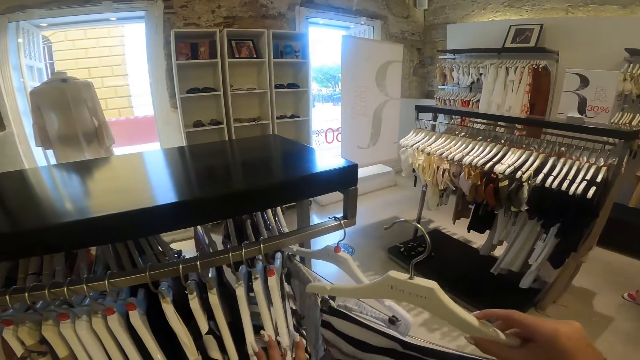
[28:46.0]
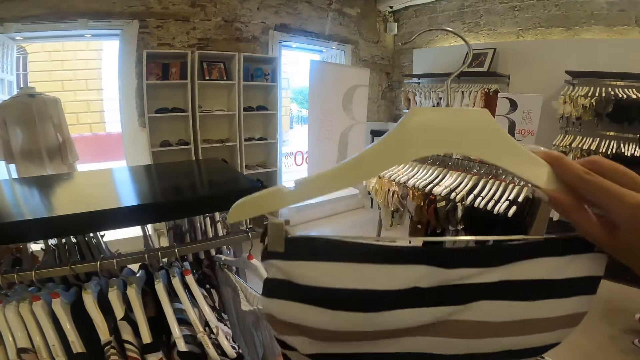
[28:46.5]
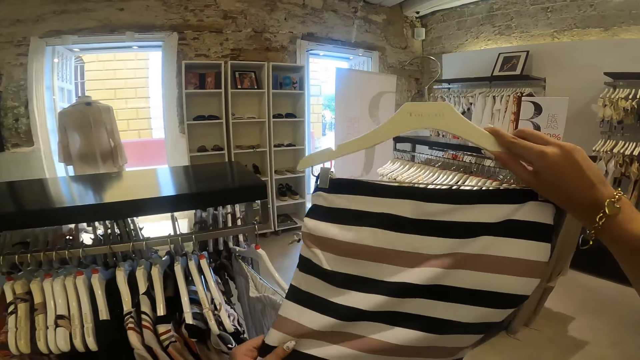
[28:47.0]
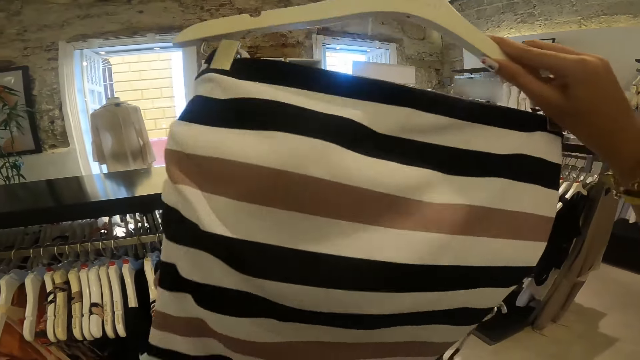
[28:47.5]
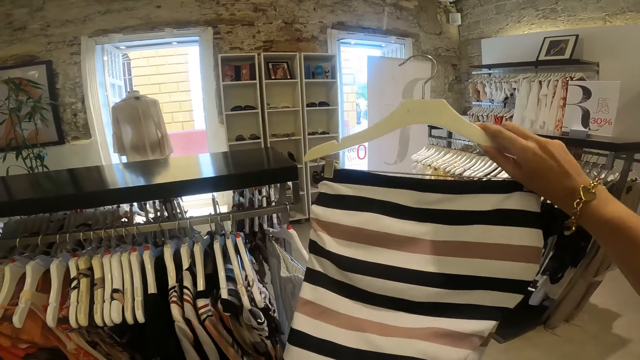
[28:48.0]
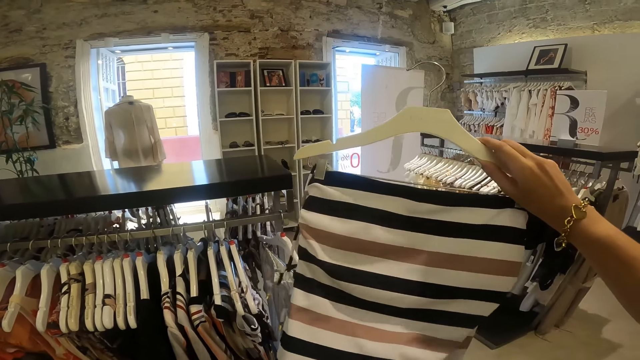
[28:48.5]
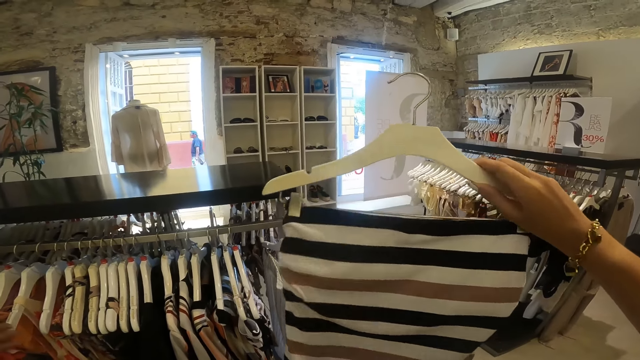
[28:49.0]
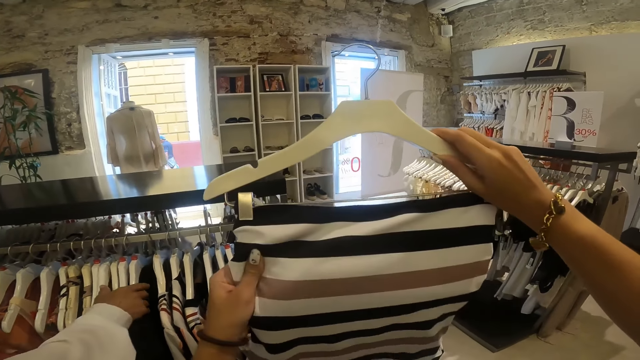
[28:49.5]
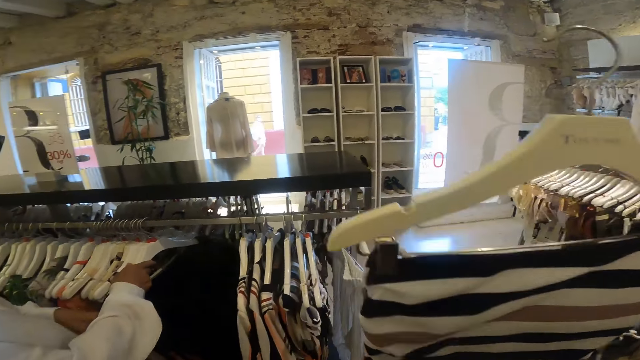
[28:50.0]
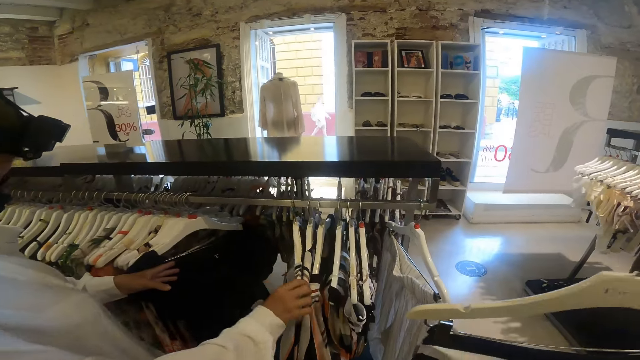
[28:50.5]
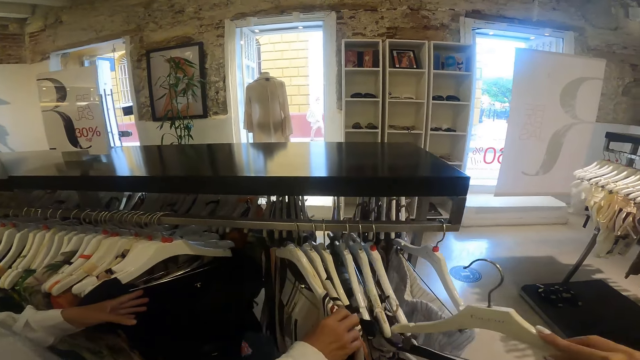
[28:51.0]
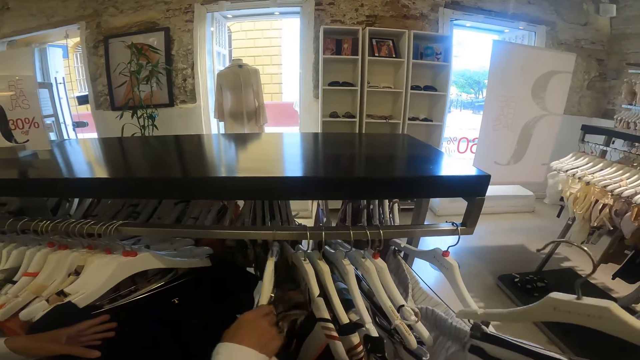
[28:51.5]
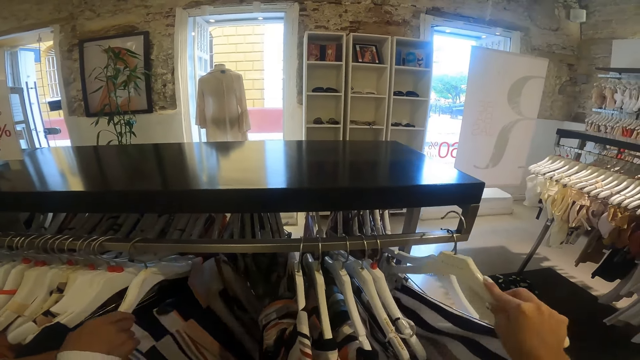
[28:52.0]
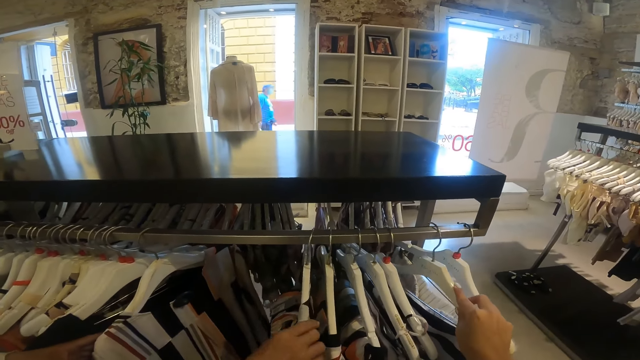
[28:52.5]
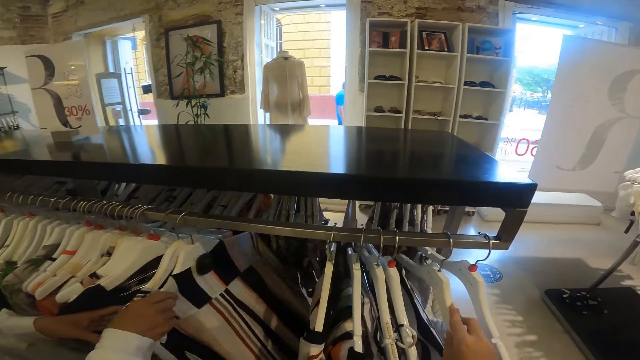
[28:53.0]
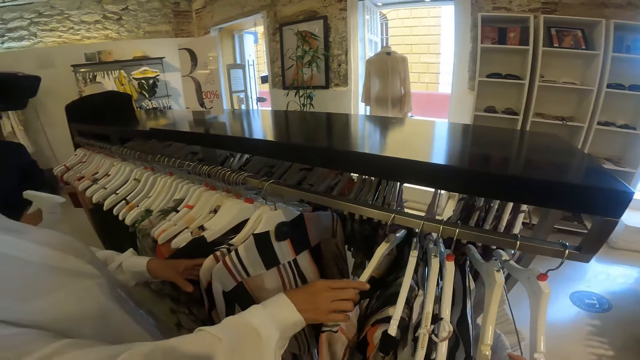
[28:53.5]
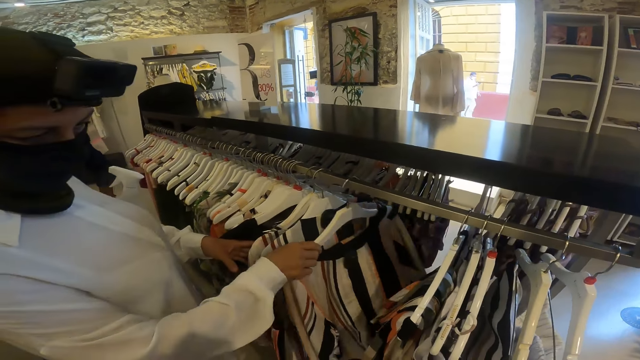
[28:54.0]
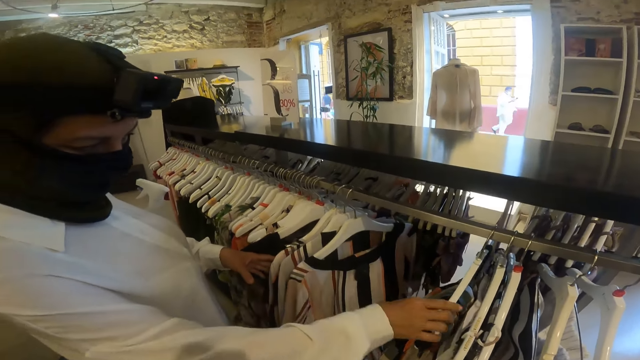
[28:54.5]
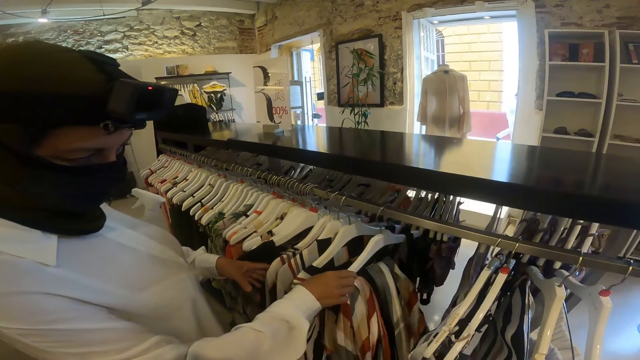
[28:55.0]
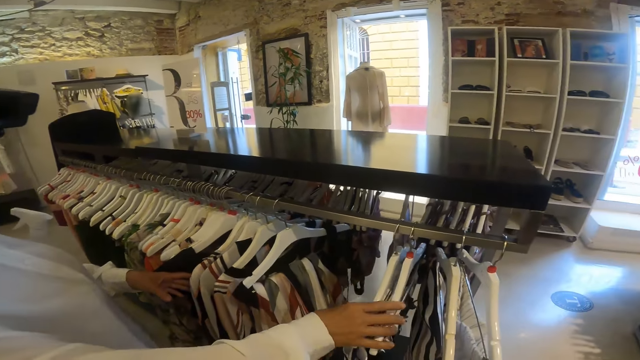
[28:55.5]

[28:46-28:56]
The camera wearer picks up a dress or skirt from the rack with her right hand. She looks at the dress. She holds the dress with both hands. The woman sorts through the hung clothes on the rack with both hands. The camera wearer places the dress into the rack with her right hand.

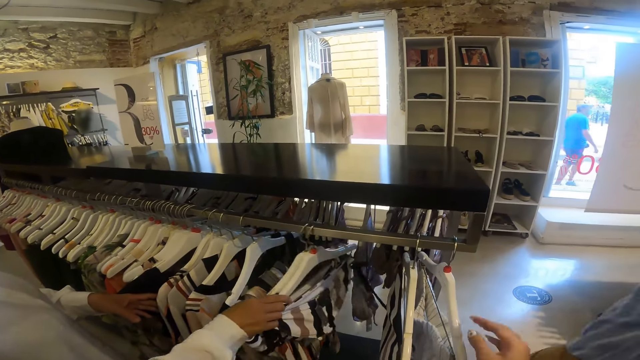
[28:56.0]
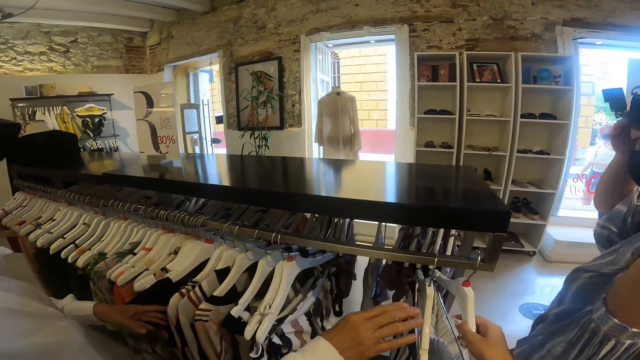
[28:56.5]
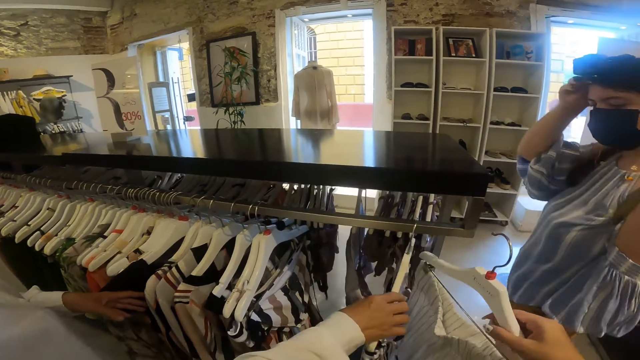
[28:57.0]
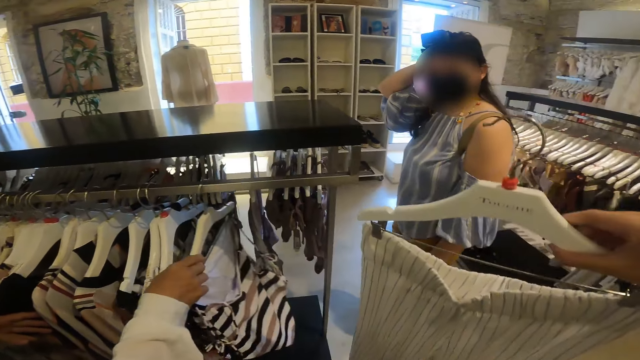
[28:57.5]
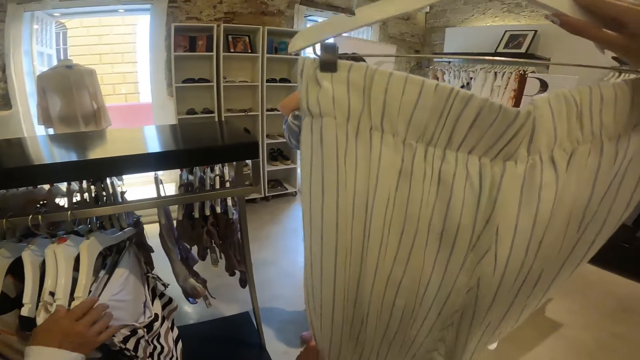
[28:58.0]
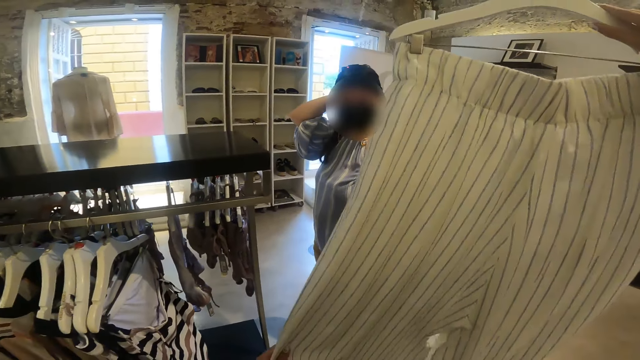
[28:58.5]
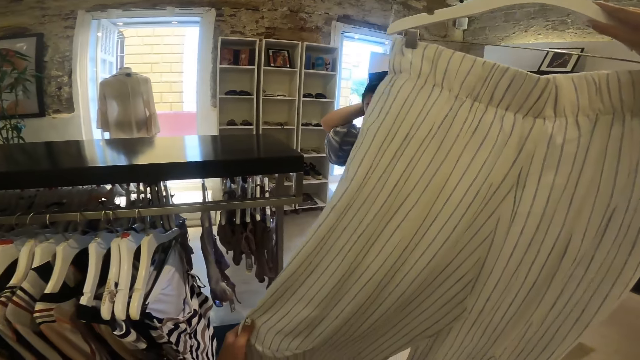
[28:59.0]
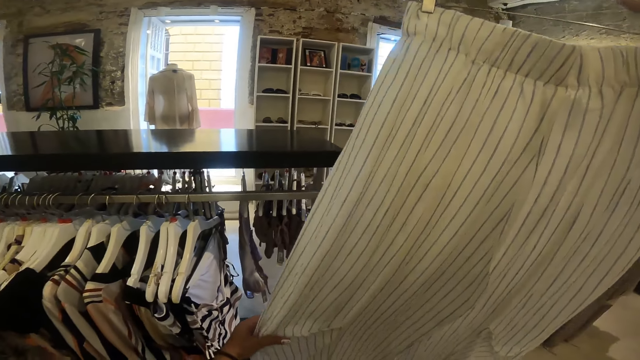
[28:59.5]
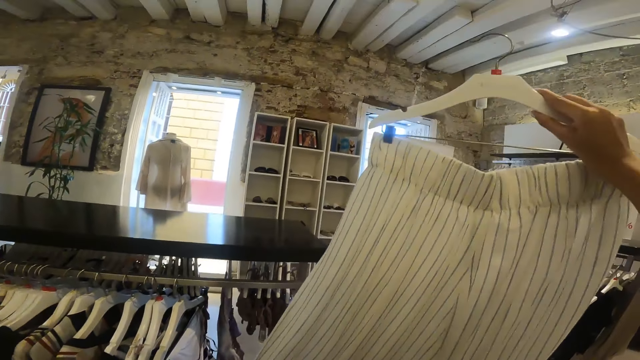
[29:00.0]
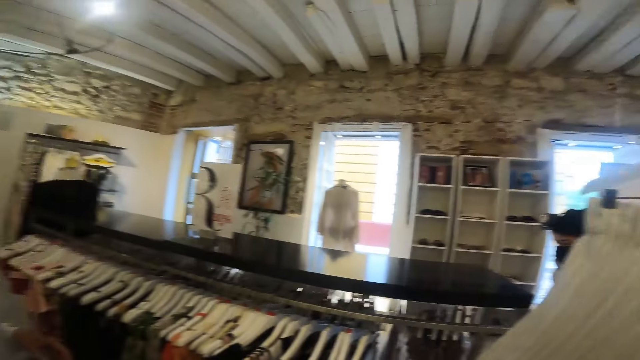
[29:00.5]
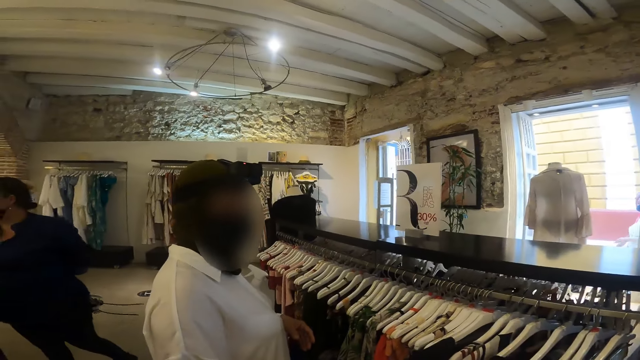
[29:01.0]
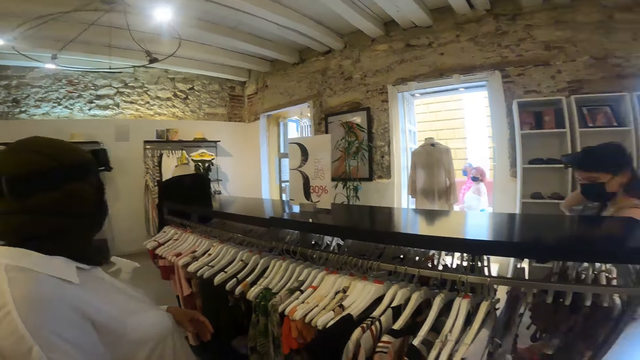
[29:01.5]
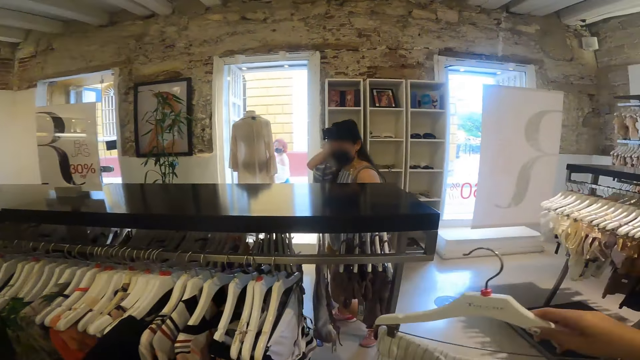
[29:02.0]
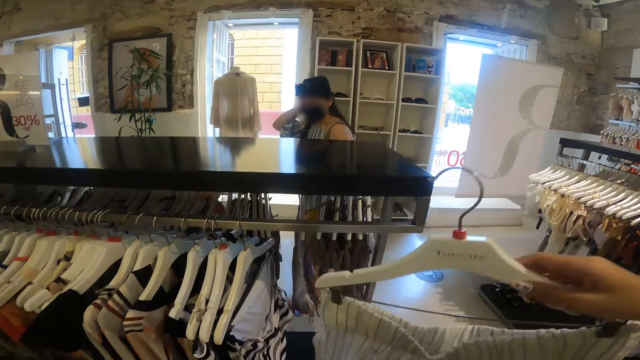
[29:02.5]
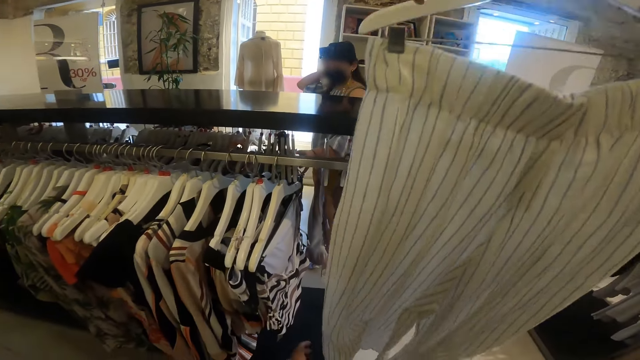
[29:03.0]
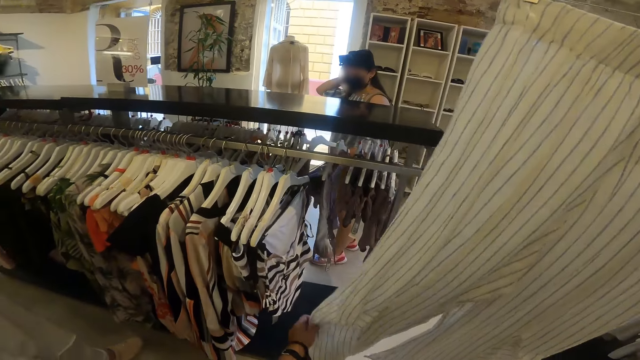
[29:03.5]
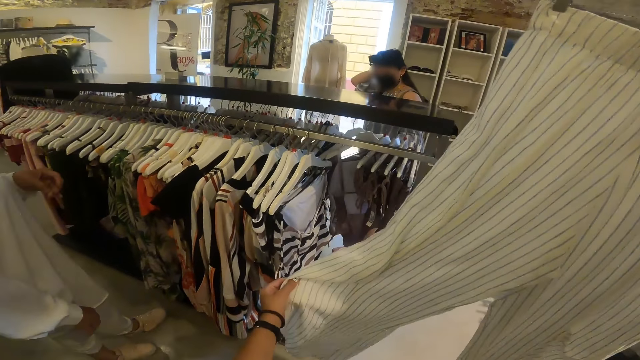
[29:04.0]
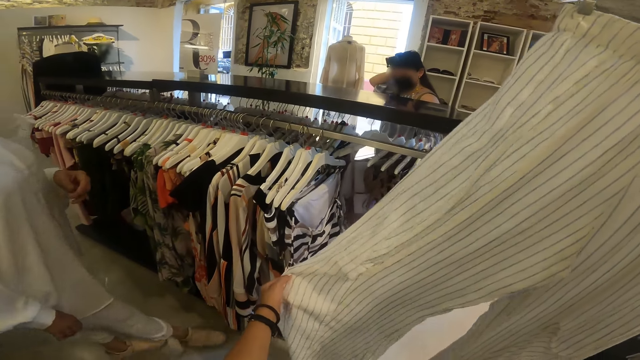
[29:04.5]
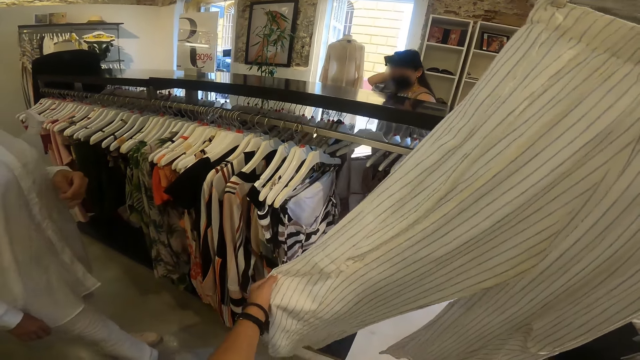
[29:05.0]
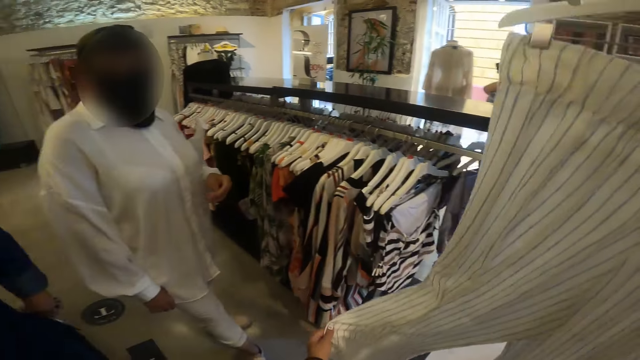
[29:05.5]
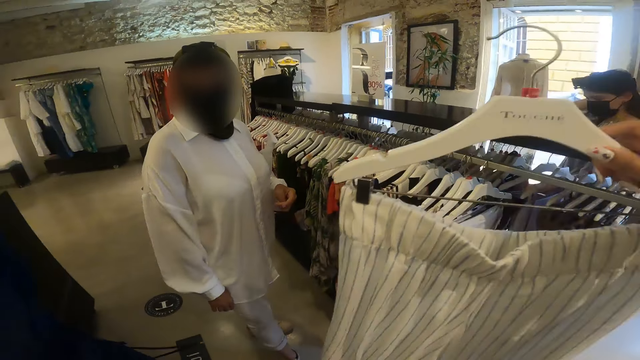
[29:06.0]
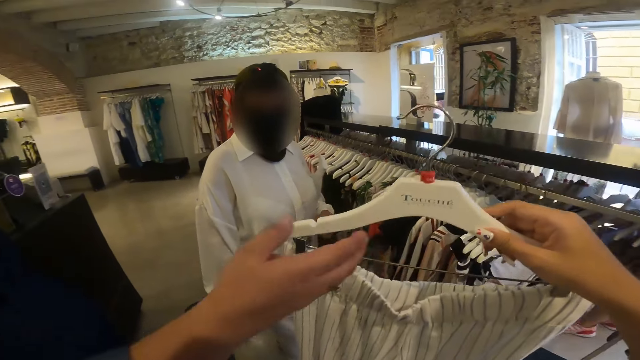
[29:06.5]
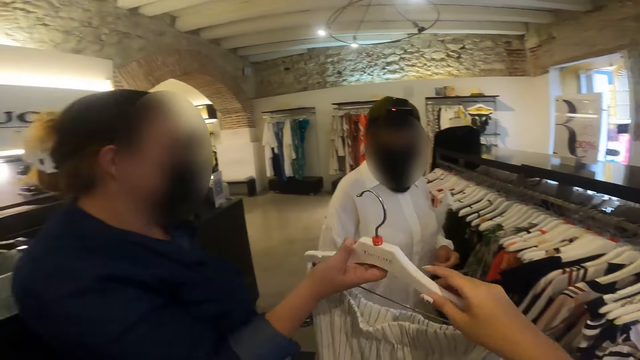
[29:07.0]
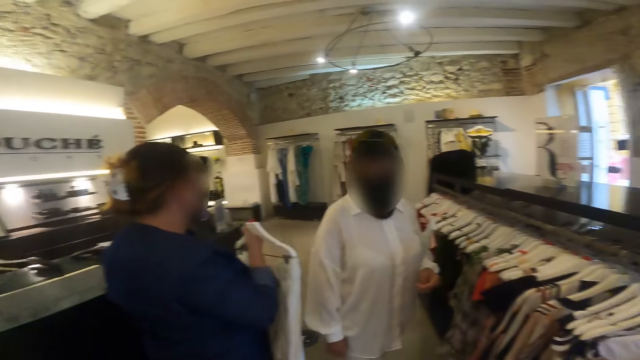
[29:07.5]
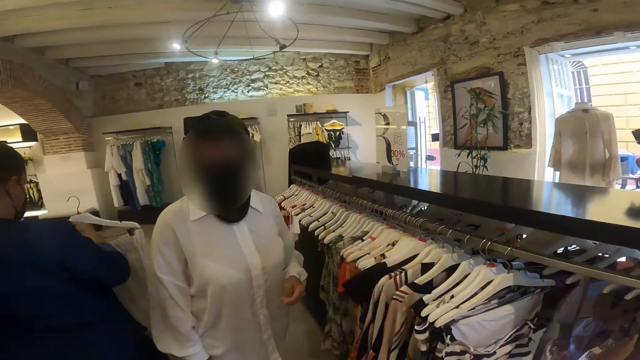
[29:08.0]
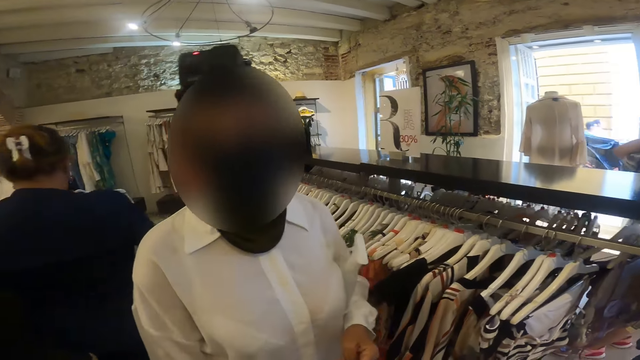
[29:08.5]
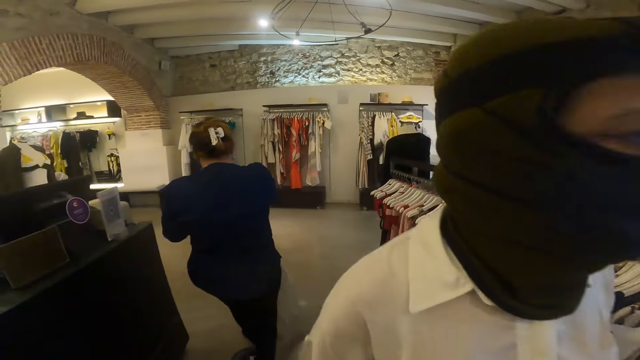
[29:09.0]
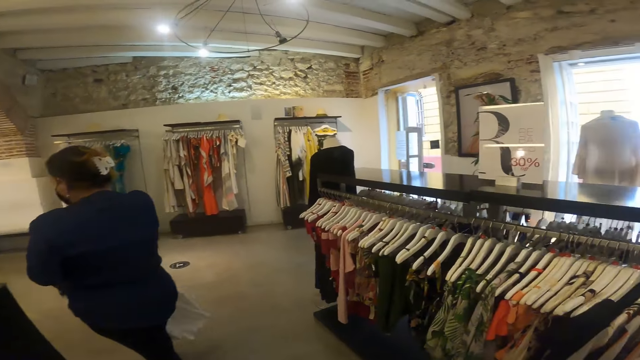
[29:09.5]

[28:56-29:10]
The camera wearer picks a dress or trouser from the rack with her right hand. She holds the dress with both hands. She looks at the trouser. She looks at a woman. Another woman touches a cloth on the rack with her left hand. The camera wearer looks at the trouser. She interacts with the first woman. She gives the dress to the first woman with her right hand.
